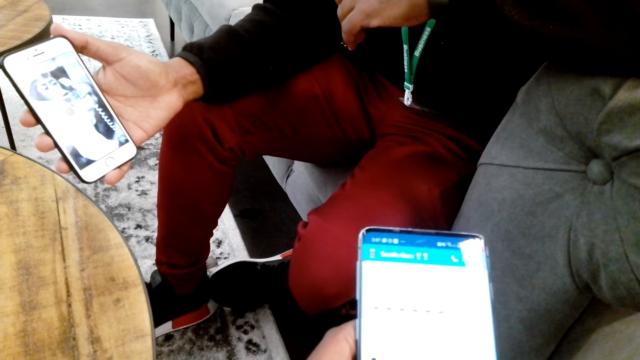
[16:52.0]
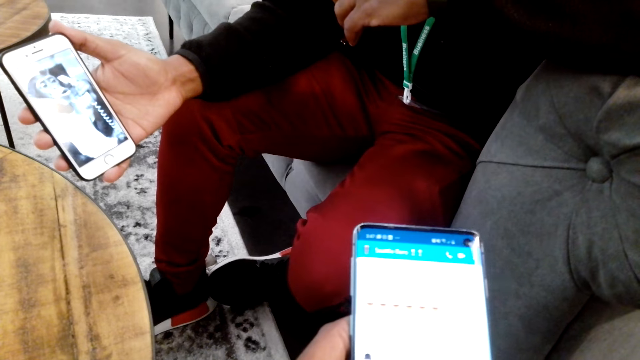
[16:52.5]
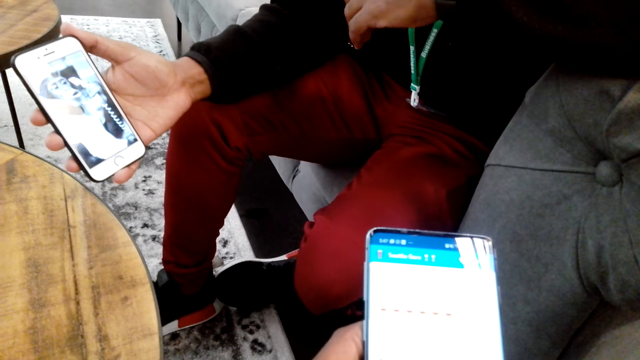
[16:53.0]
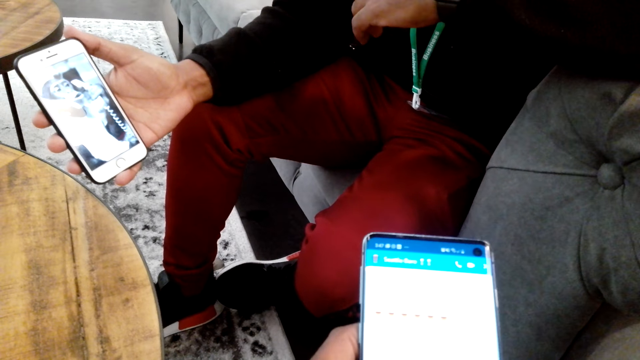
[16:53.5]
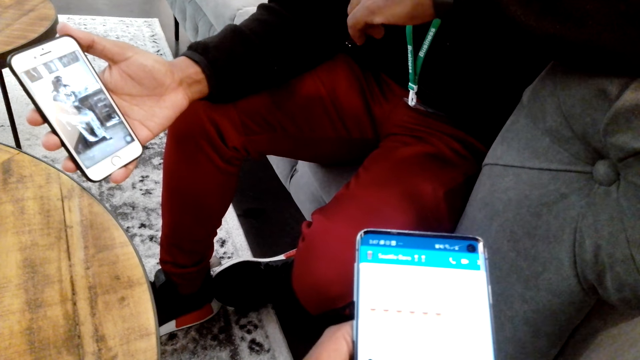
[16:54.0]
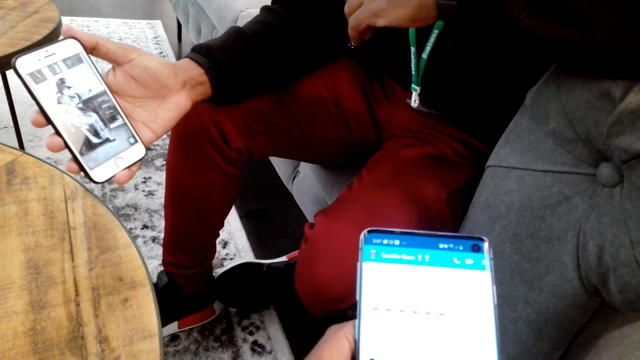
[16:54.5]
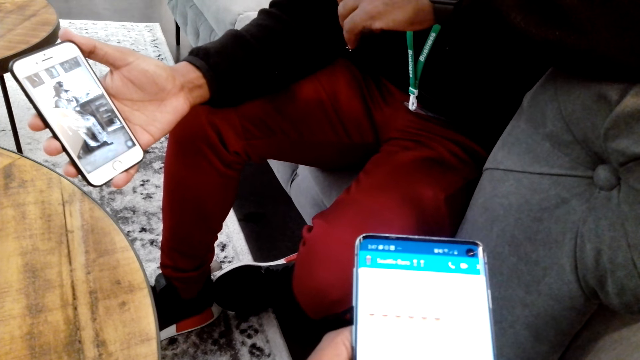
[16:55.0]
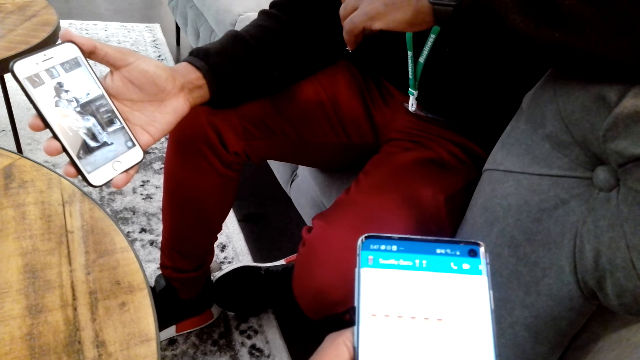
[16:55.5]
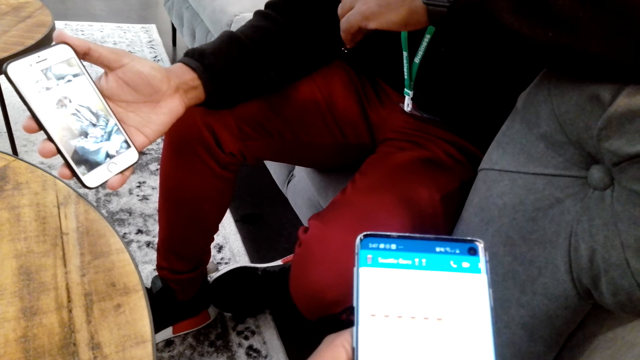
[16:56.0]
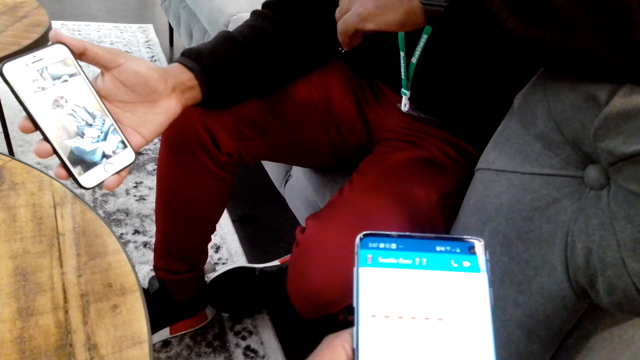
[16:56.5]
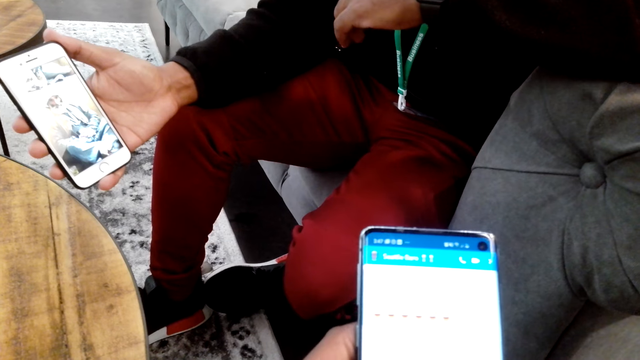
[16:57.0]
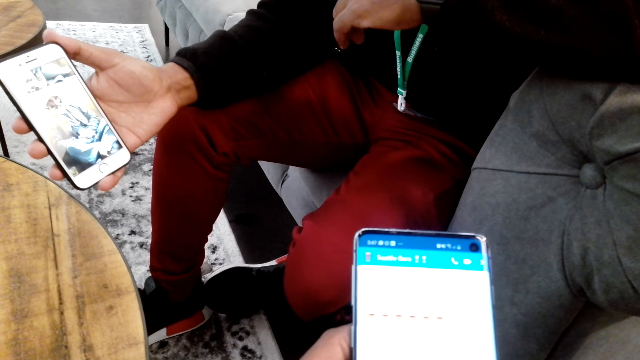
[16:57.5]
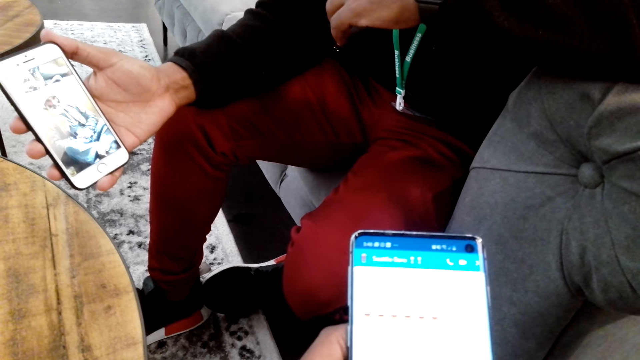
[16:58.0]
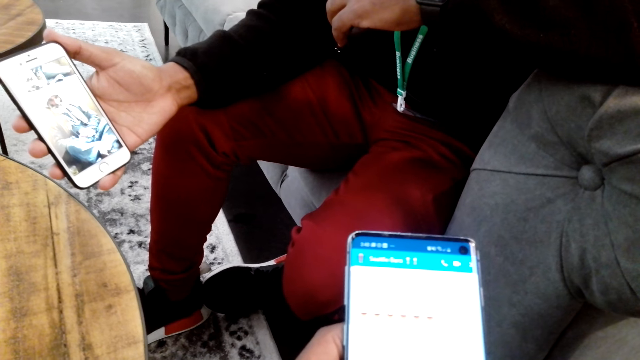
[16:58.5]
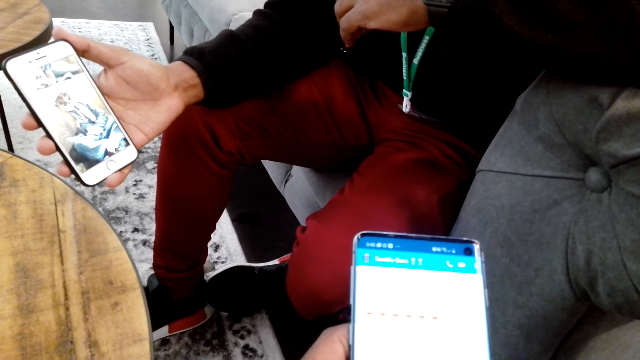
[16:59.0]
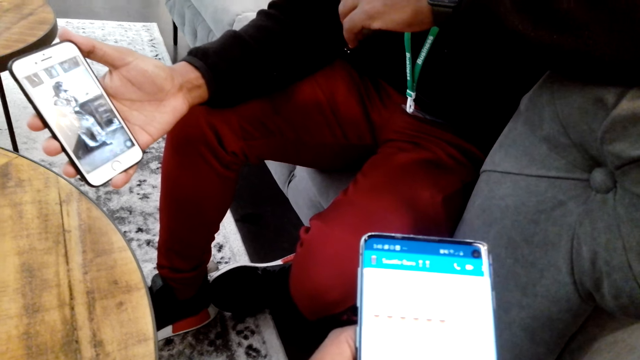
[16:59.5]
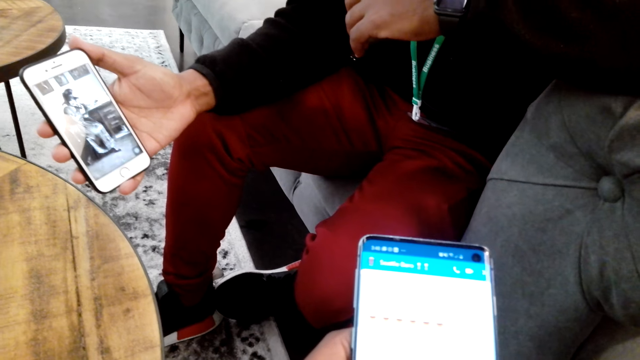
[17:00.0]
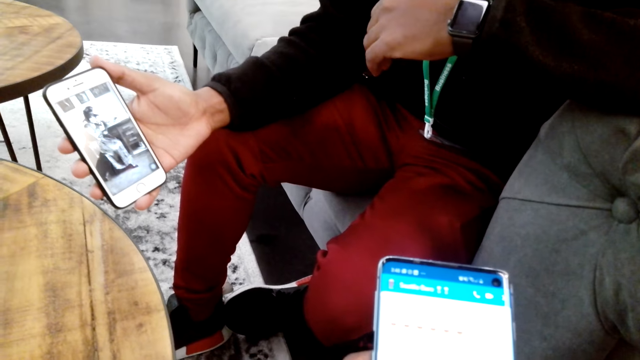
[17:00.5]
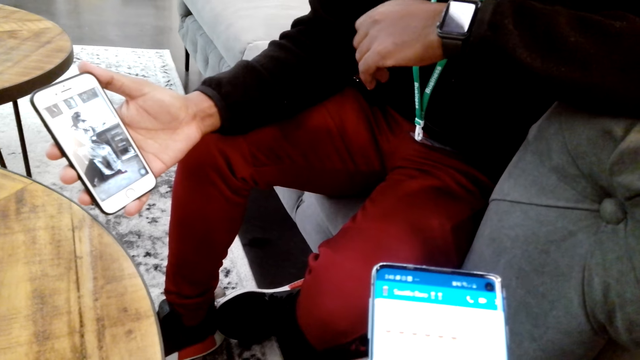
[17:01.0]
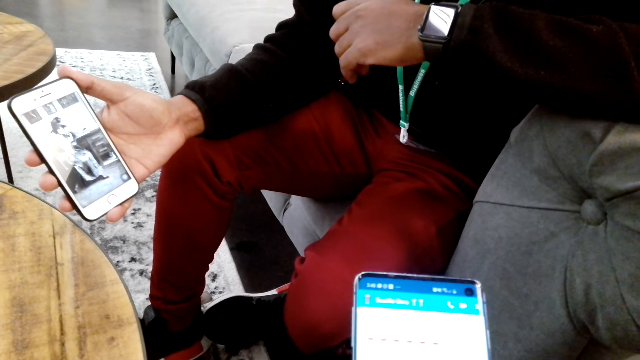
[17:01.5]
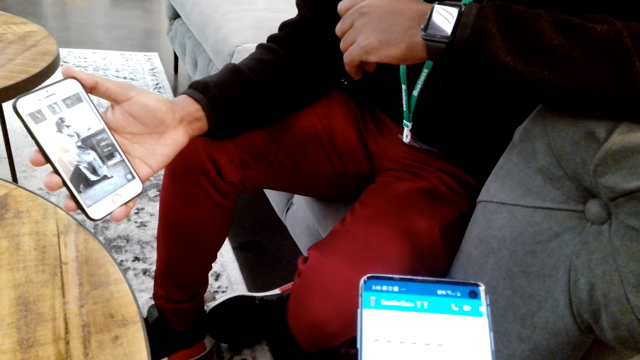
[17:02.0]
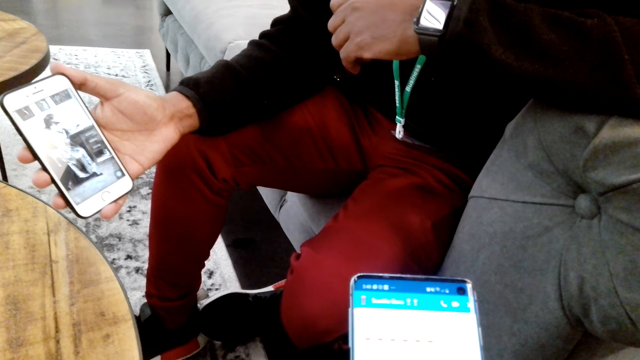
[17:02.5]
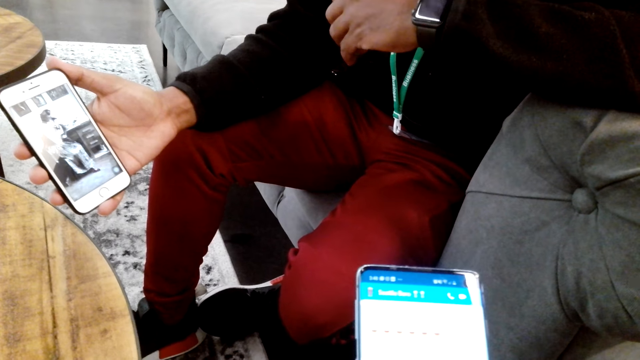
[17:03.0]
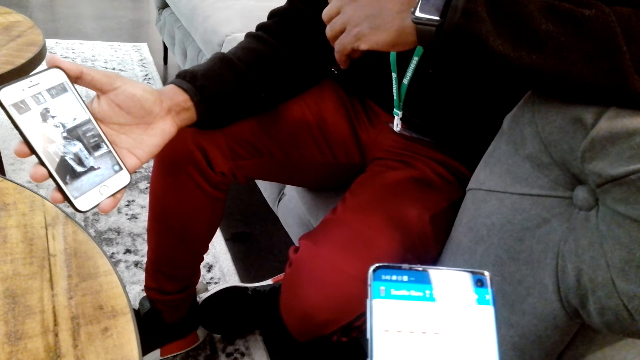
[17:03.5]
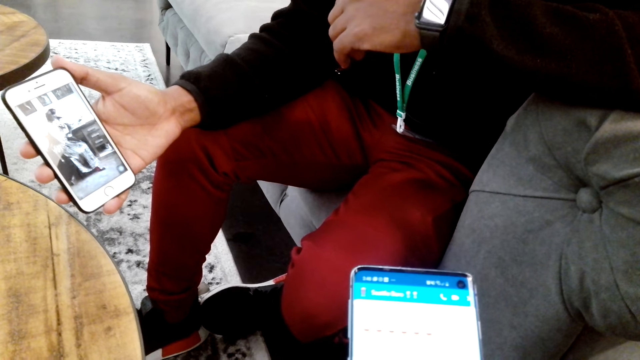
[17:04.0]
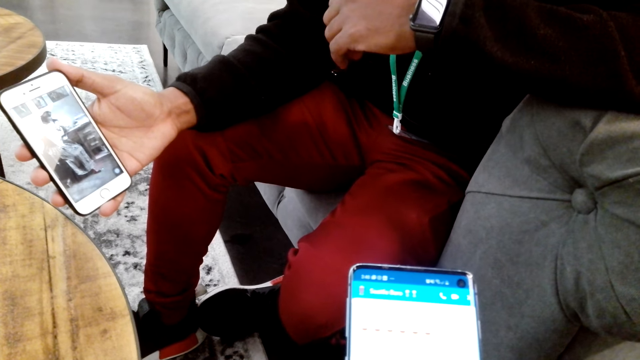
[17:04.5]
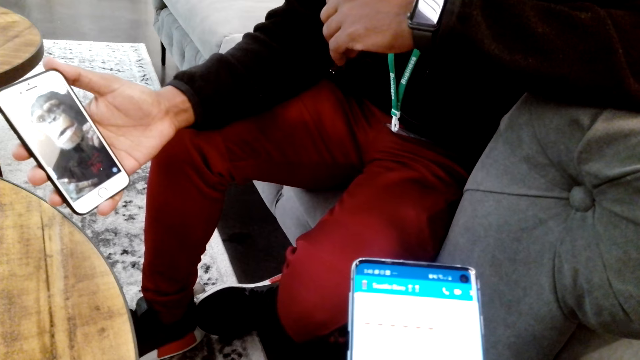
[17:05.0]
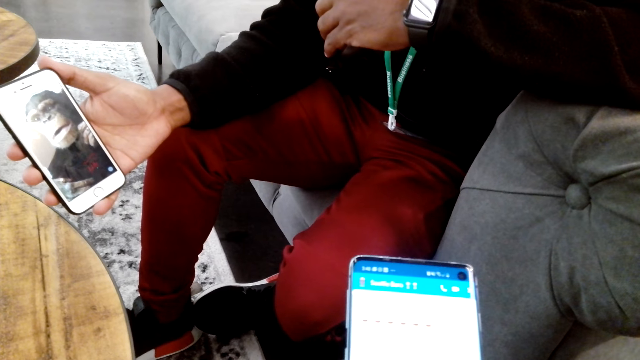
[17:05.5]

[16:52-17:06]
The camera wearer talks to a man. The man watches the video.

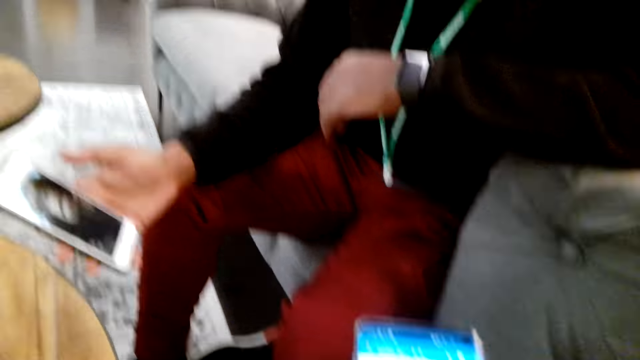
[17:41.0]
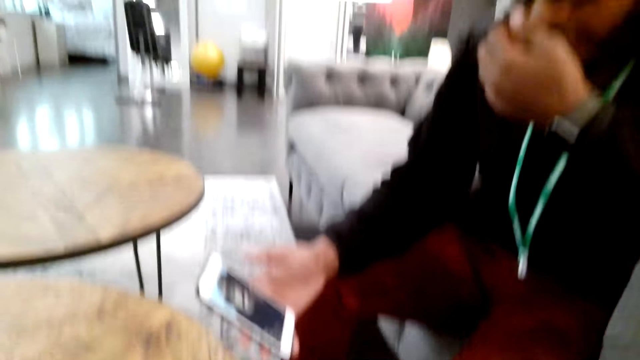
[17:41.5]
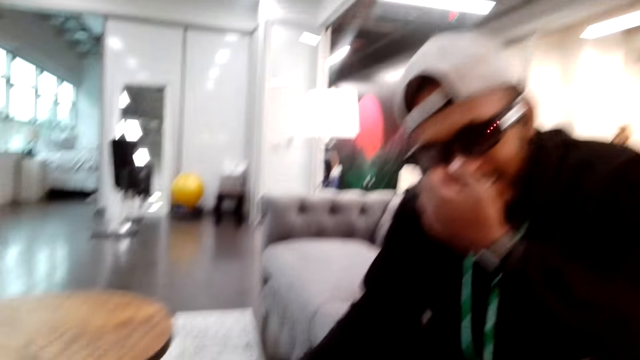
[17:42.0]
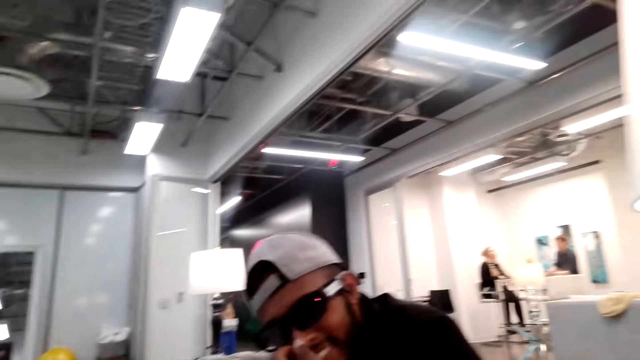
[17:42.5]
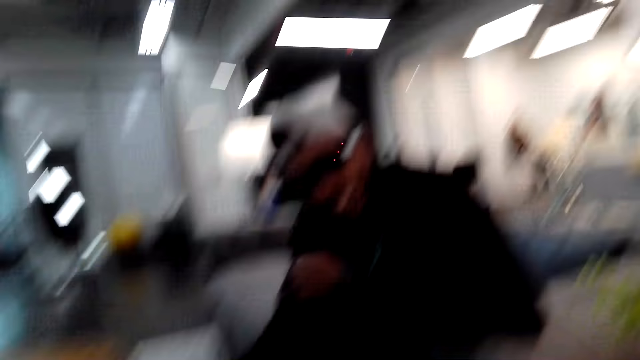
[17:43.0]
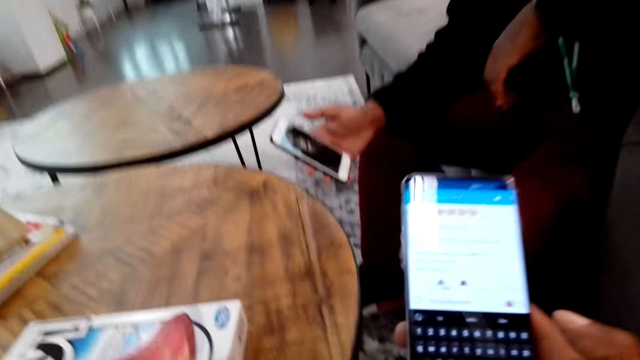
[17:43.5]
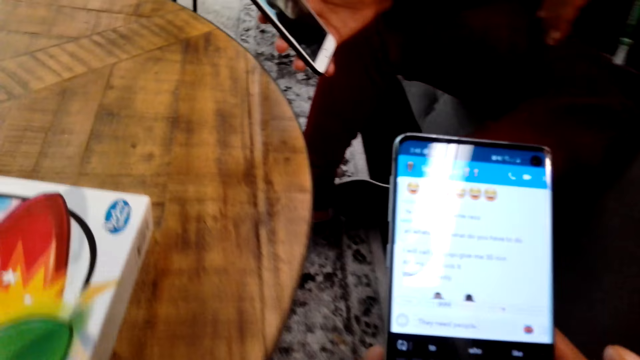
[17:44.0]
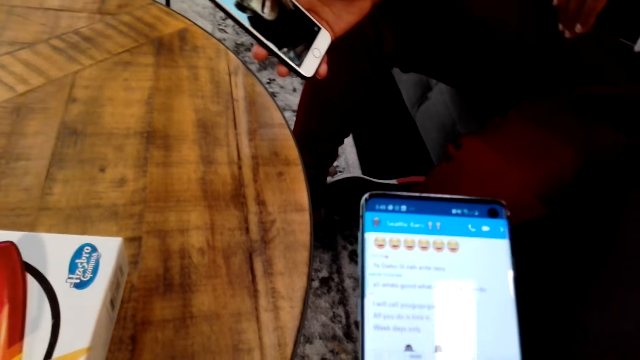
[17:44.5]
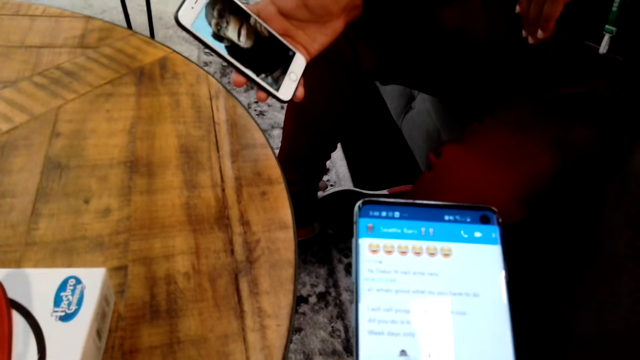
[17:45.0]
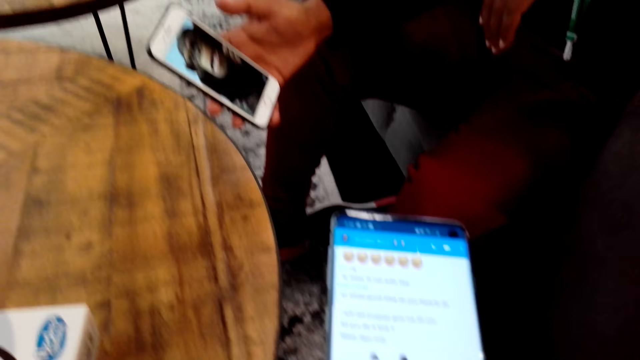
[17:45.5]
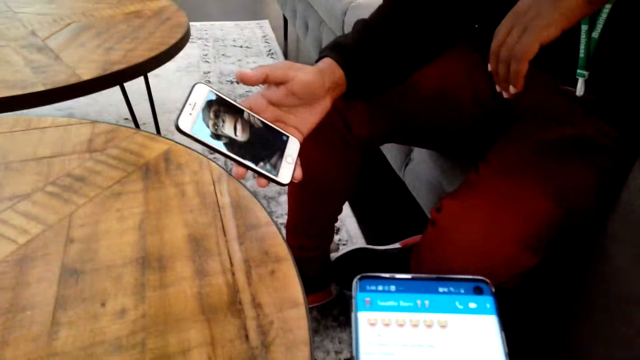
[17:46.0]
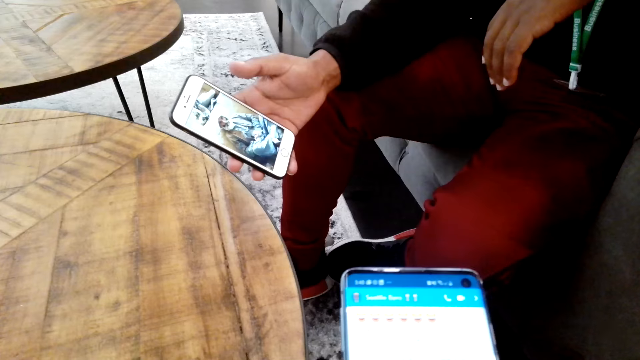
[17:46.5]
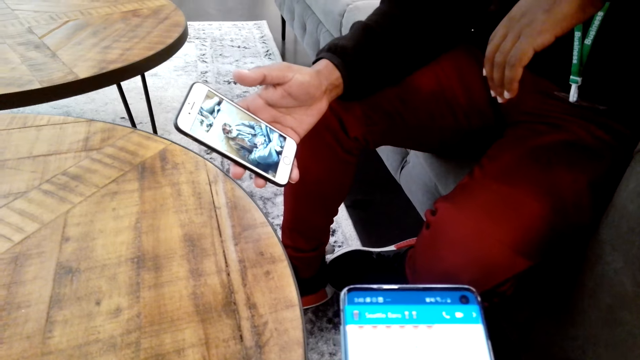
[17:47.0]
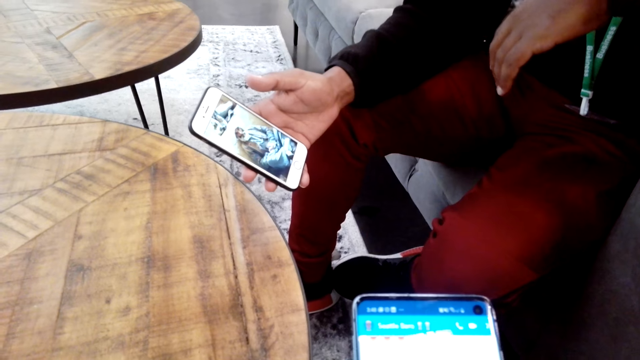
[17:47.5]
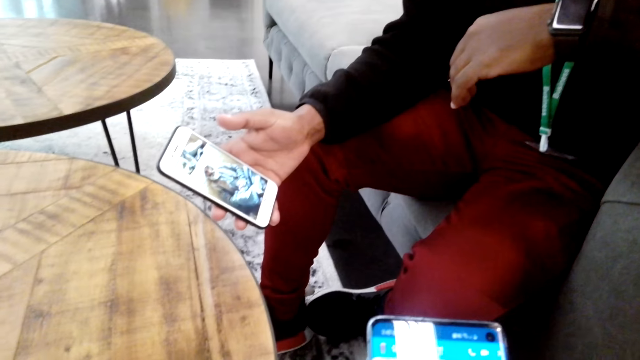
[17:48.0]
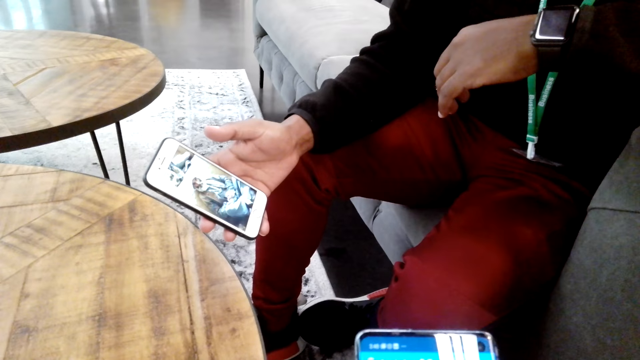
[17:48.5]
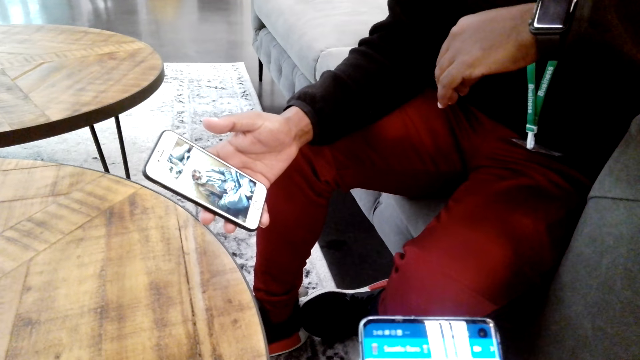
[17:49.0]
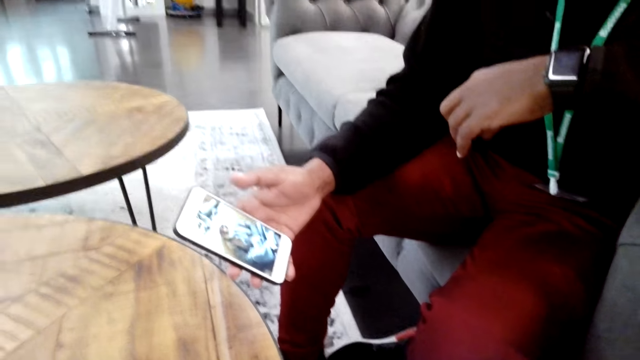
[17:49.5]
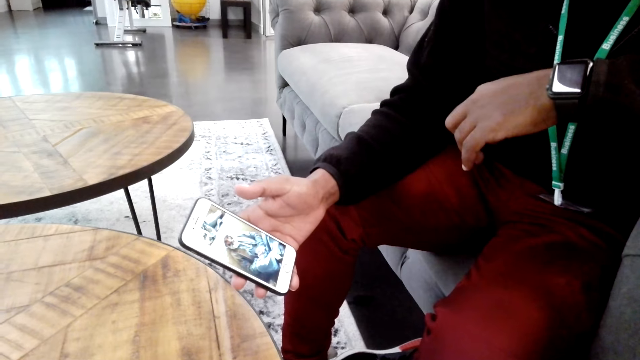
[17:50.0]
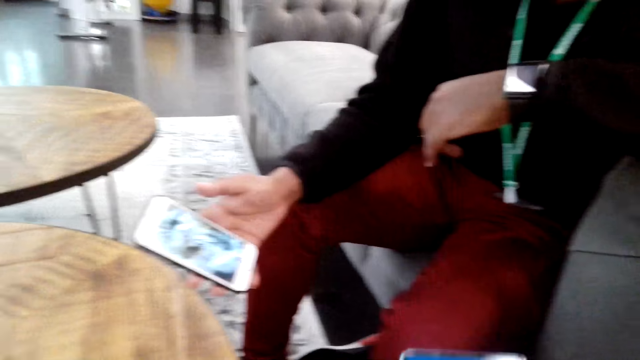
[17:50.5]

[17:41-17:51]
A man laughs. The camera wearer operates the phone.
